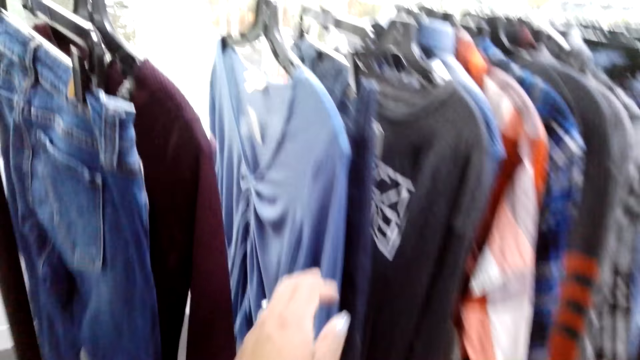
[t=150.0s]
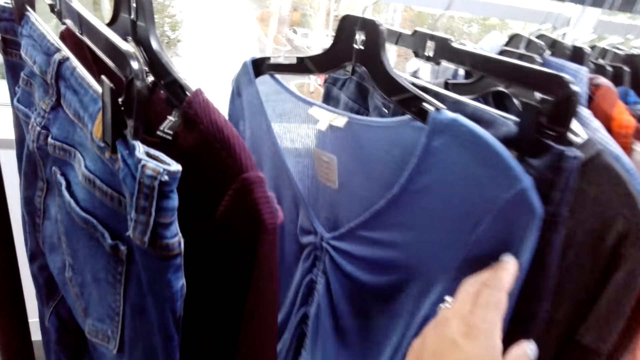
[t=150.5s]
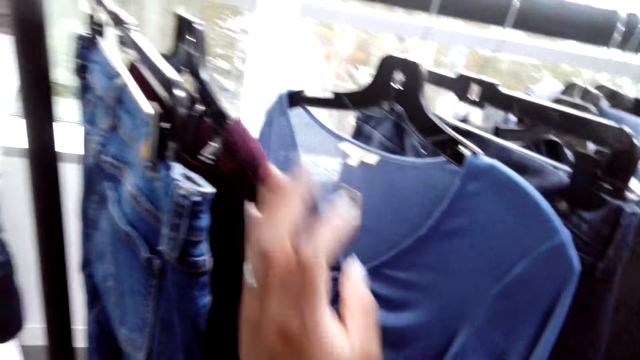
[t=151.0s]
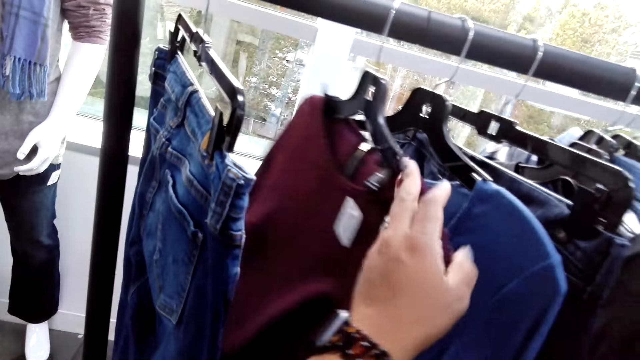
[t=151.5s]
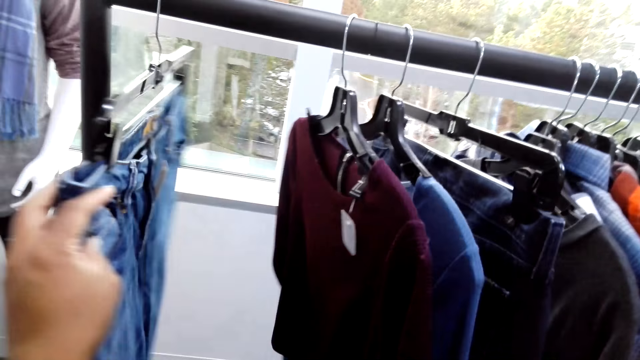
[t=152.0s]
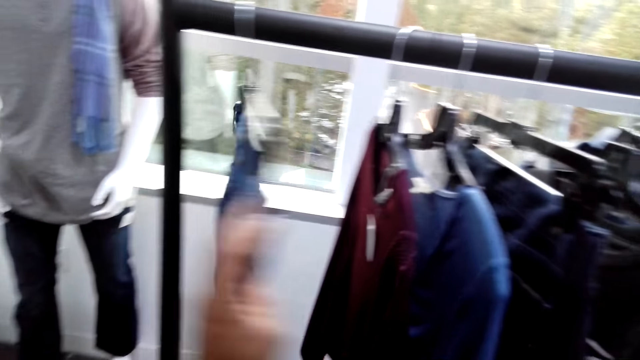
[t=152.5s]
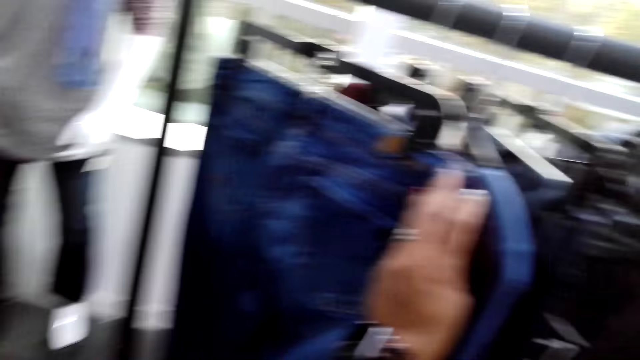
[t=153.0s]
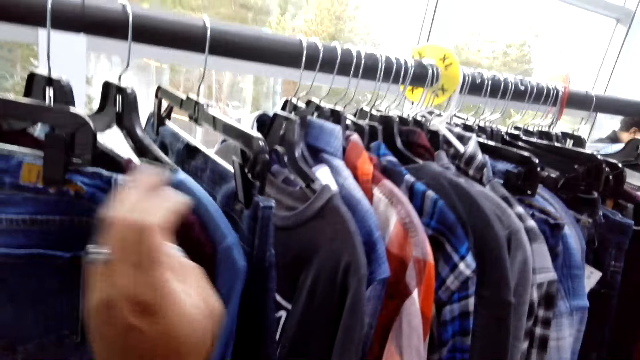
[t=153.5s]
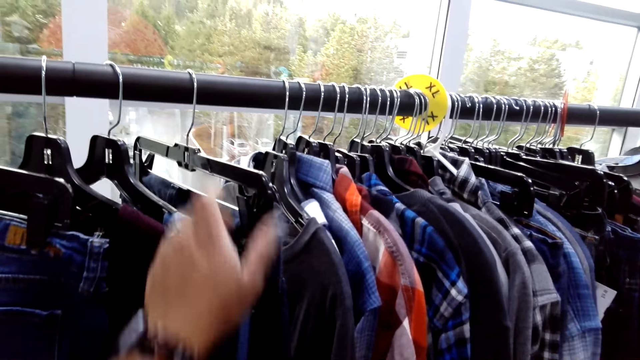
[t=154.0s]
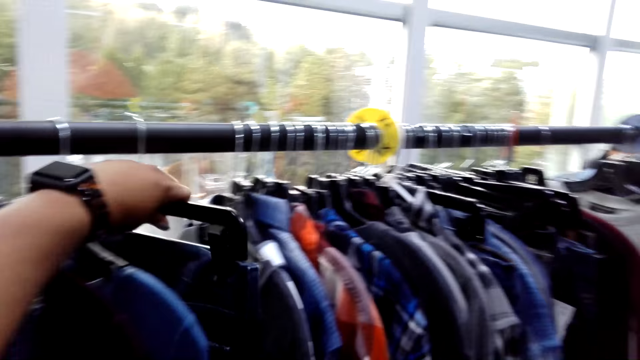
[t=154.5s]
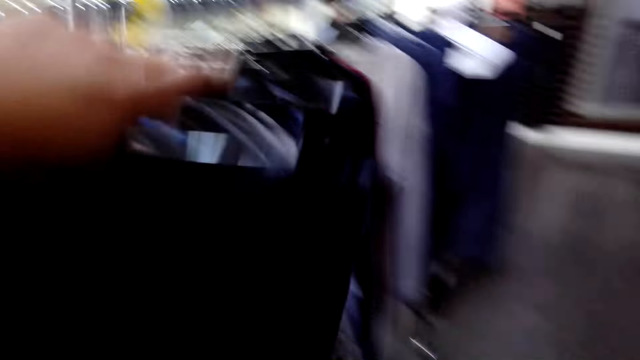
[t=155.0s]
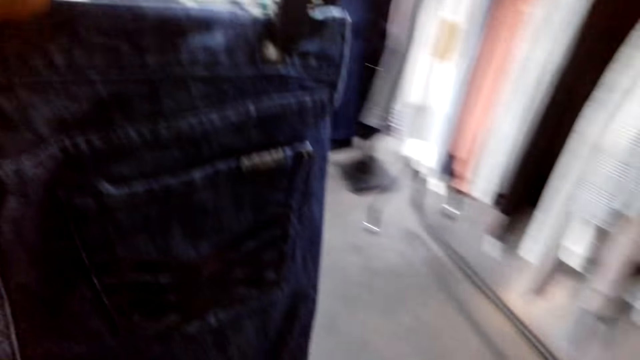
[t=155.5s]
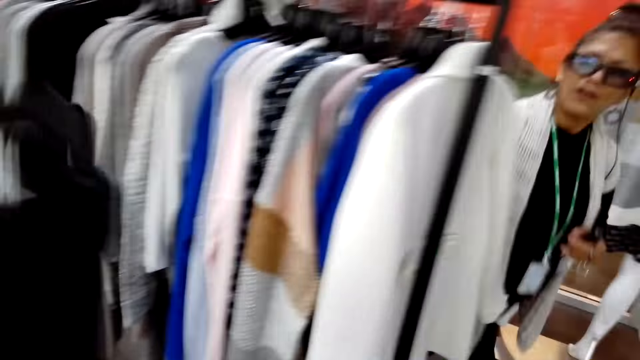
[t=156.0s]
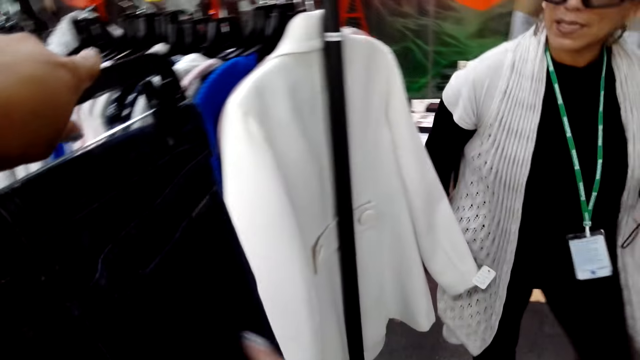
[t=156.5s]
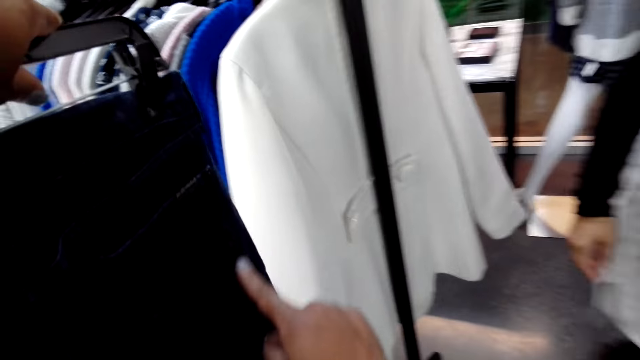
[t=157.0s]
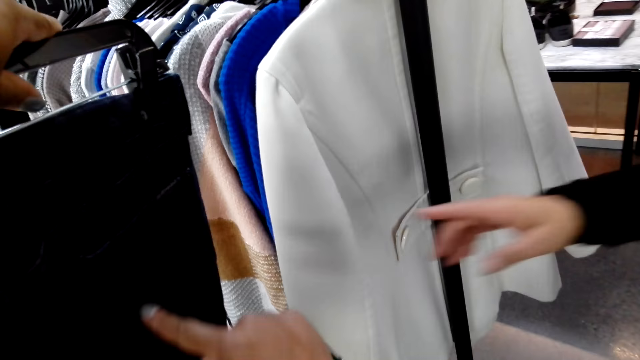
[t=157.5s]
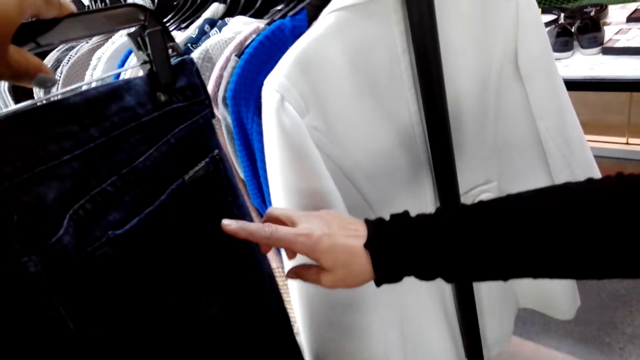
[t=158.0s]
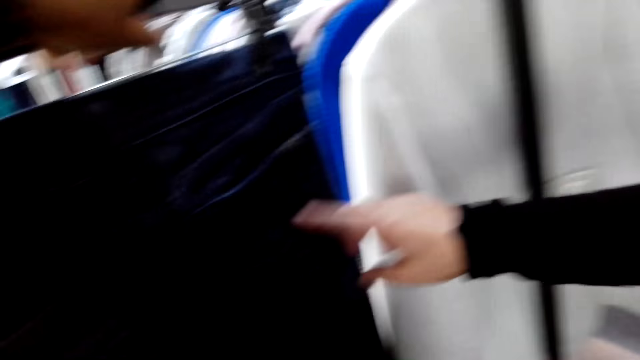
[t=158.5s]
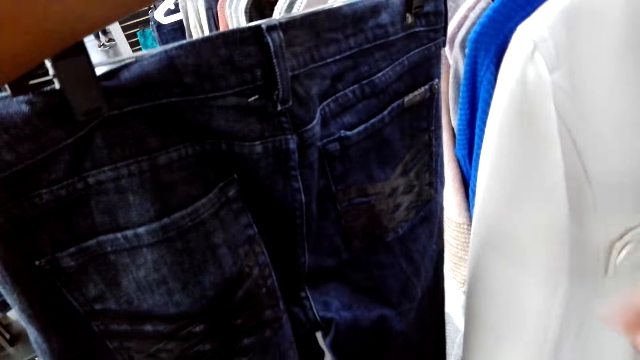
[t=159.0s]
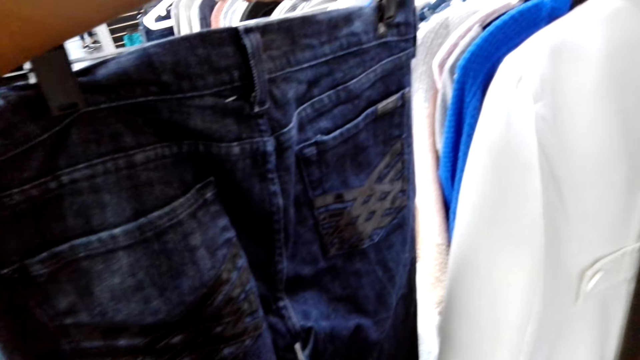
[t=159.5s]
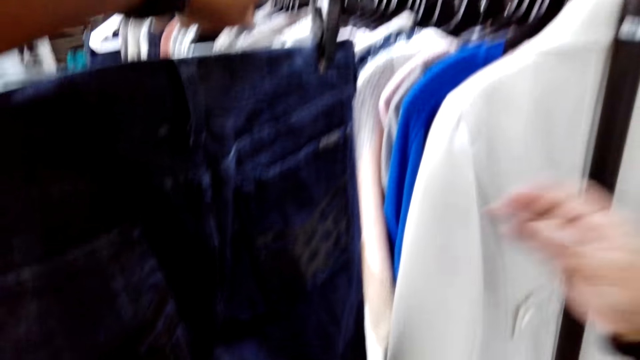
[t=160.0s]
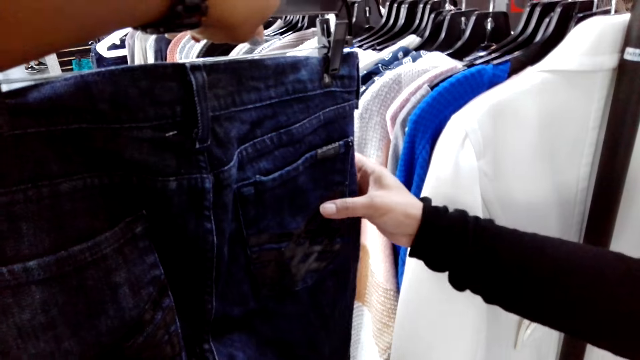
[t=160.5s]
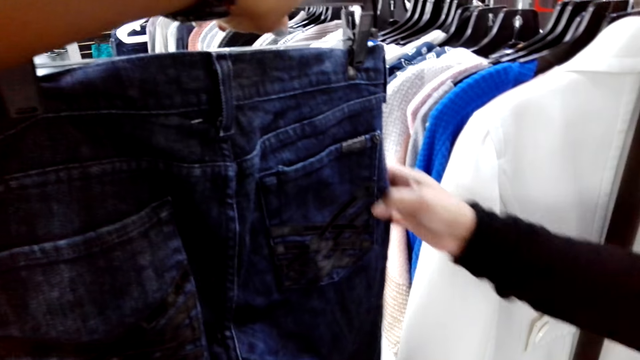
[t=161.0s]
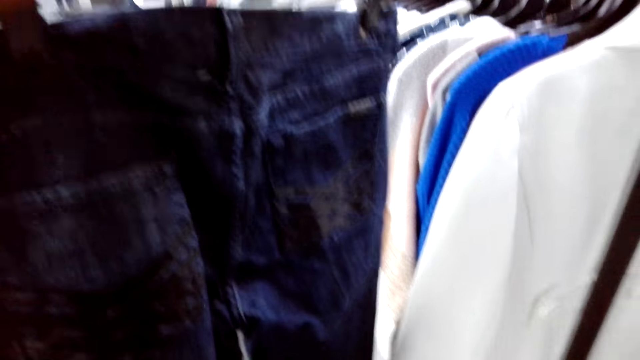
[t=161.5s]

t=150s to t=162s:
The camera wearer checks clothes on a display rack. They hold a cloth on the hanger. They turn to the side. They hold the cloth on the hanger. They pick a trouser from the display rack. They walk around. They turn to the side. A woman walks around. The camera wearer shows the trouser to the woman. The woman touches the trouser. The woman holds the cloth on the hanger.

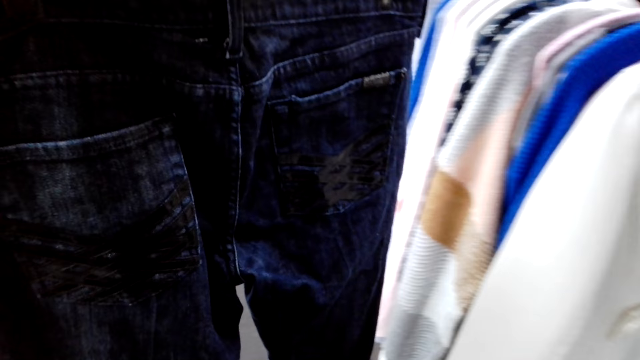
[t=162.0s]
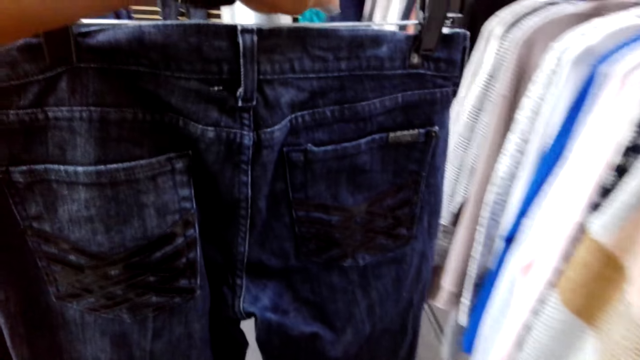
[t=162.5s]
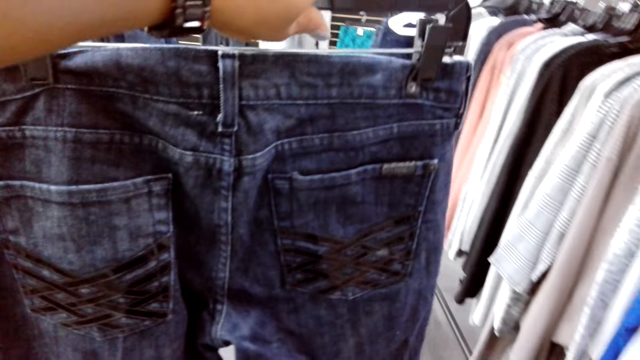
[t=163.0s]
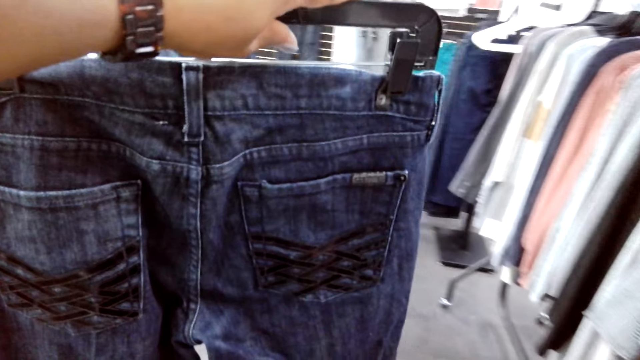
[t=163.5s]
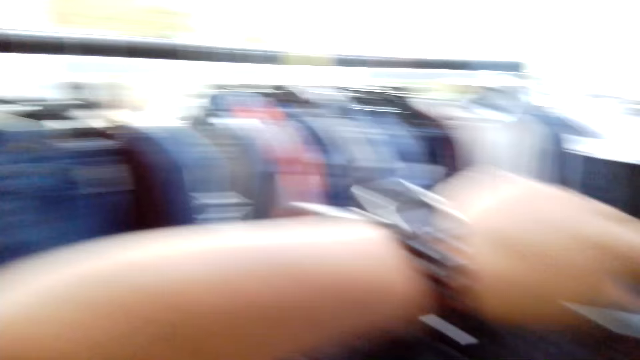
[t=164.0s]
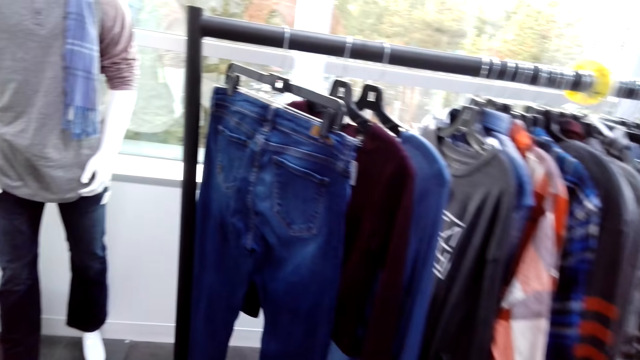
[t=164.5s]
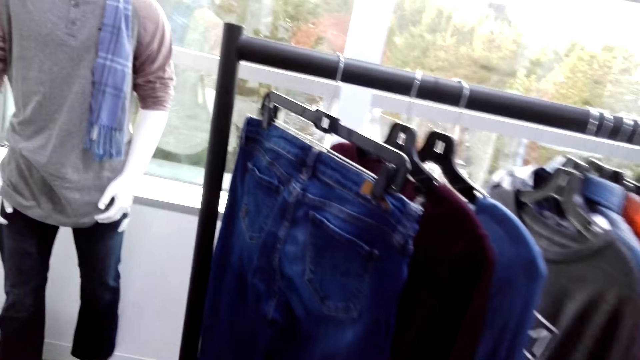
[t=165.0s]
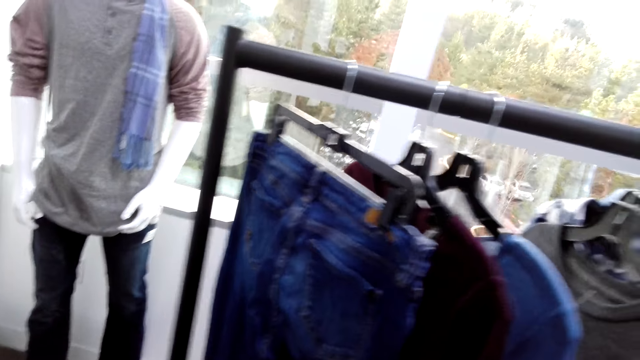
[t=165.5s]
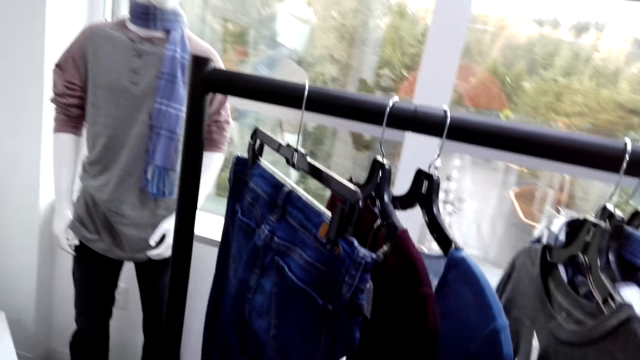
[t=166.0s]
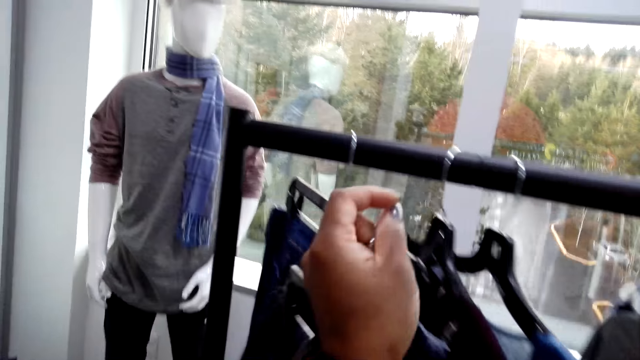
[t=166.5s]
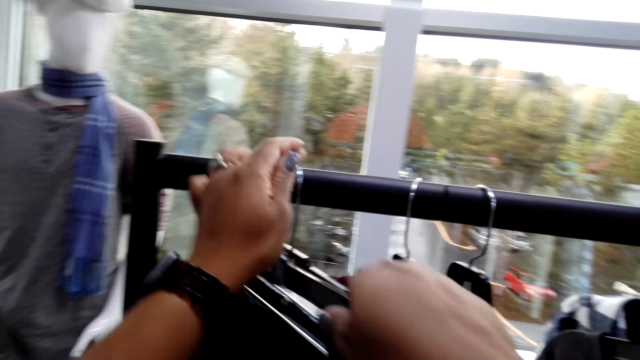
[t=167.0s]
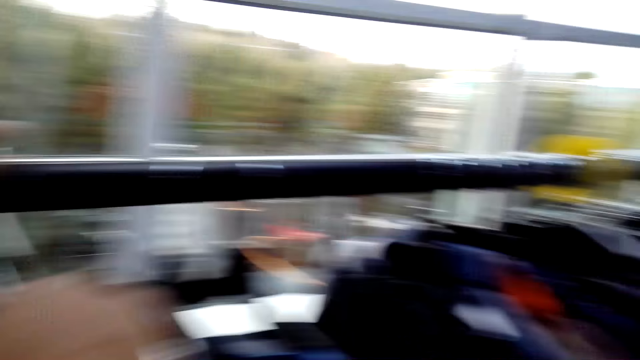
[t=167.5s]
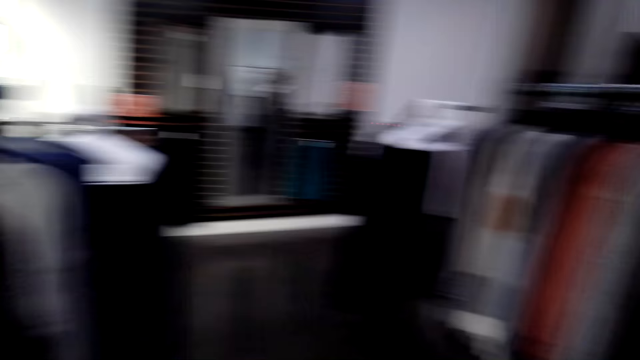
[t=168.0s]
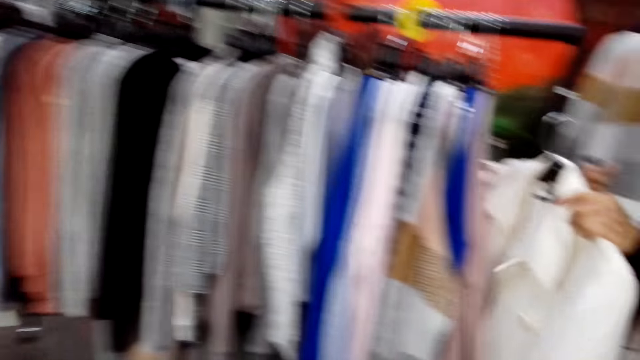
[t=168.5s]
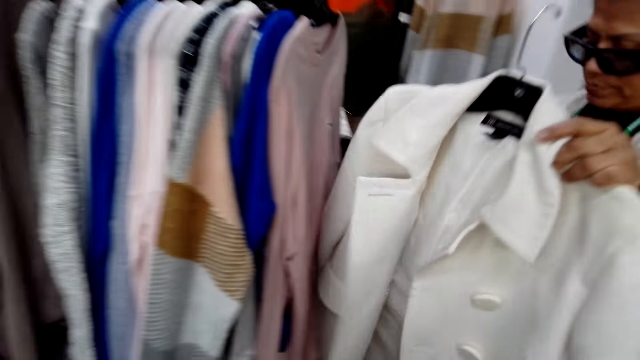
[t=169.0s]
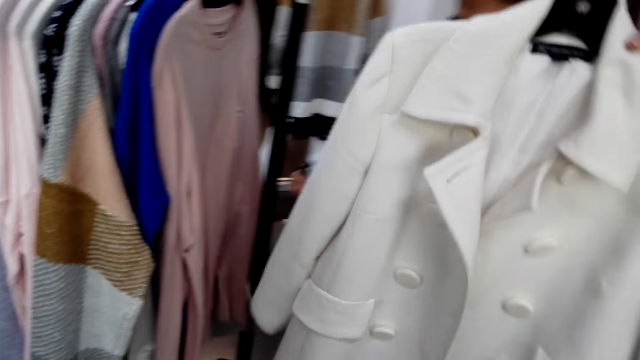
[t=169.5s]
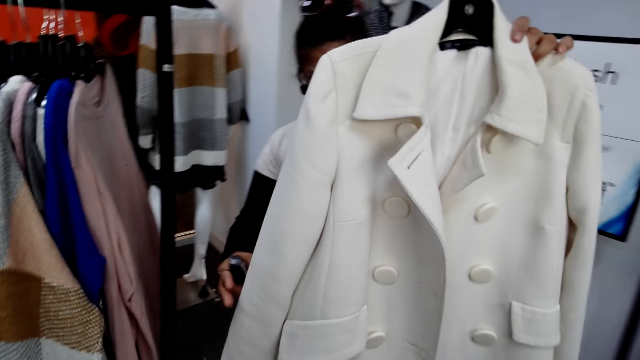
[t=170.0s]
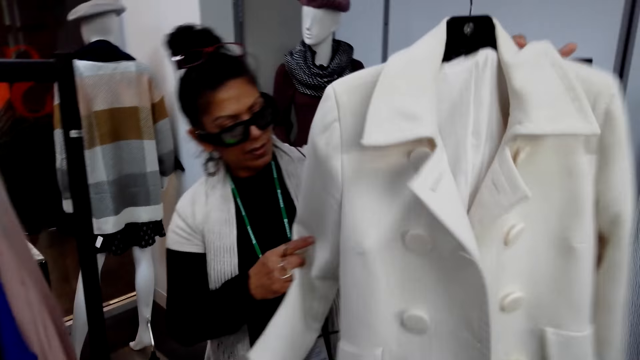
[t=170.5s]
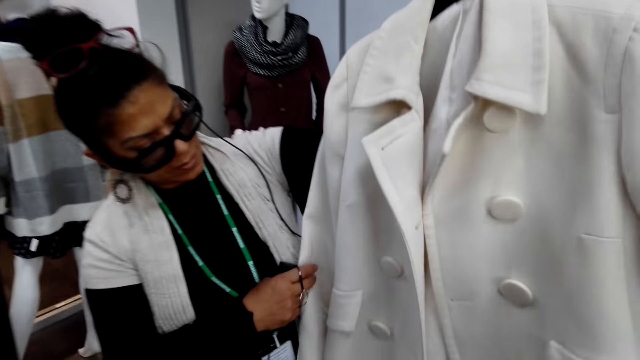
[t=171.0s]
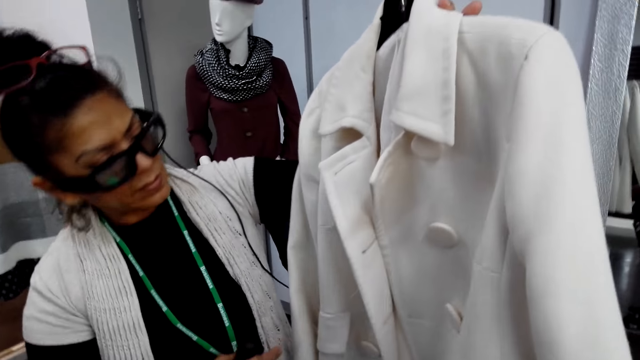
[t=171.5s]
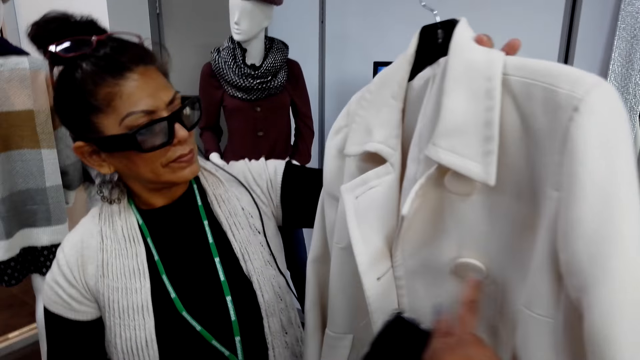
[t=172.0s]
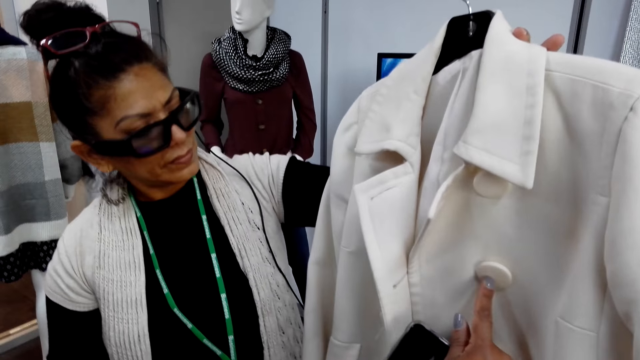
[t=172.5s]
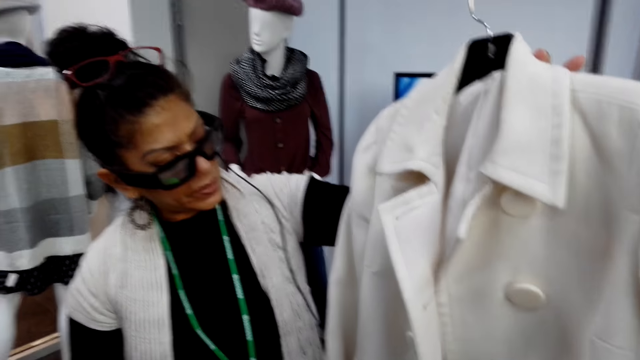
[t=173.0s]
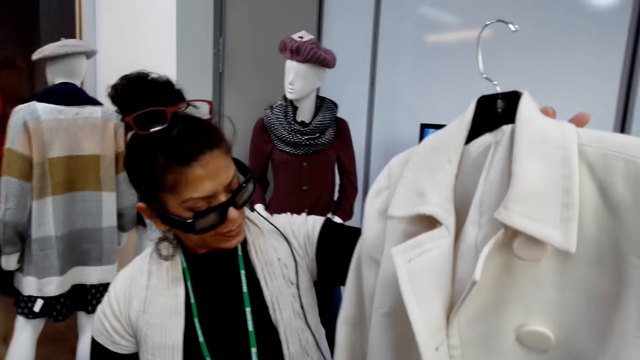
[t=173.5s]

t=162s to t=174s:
The camera wearer turns to the side. They walk around. They put the trouser back on the display rack. They turn to the side. A woman examines a coat. The woman holds a cloth on the hanger. The camera wearer touches a button on the coat. They hold the cloth's buttons.
